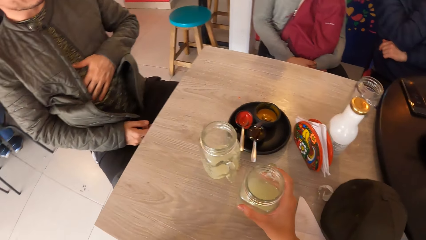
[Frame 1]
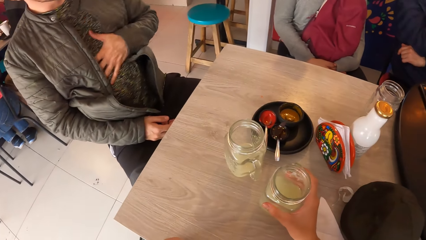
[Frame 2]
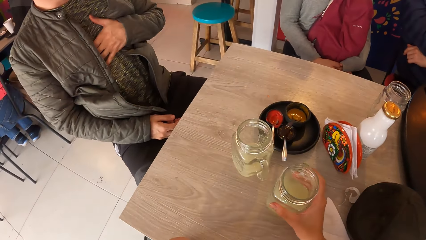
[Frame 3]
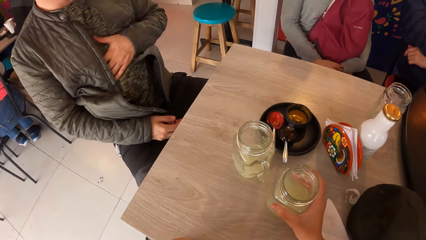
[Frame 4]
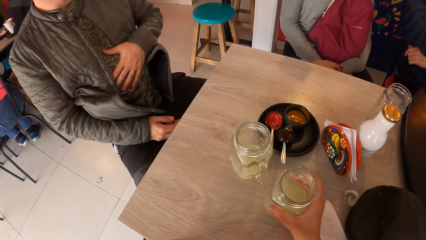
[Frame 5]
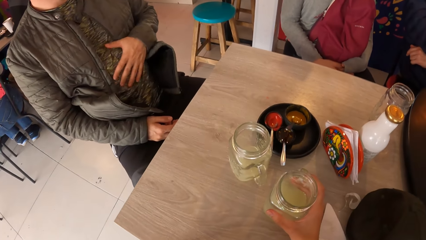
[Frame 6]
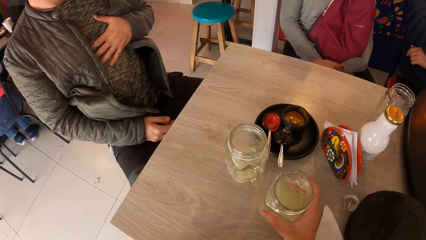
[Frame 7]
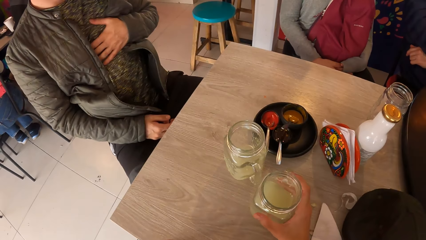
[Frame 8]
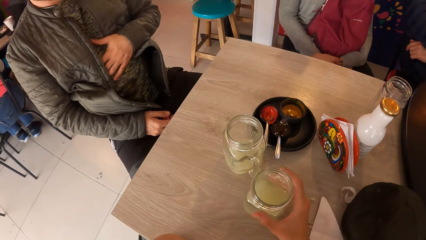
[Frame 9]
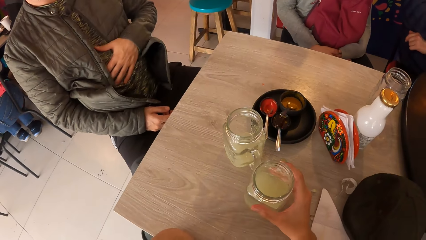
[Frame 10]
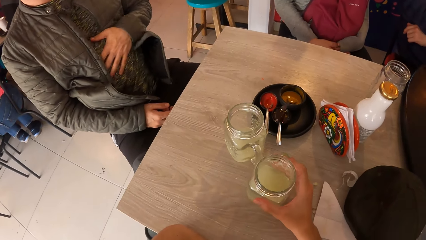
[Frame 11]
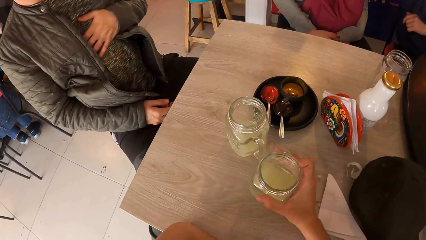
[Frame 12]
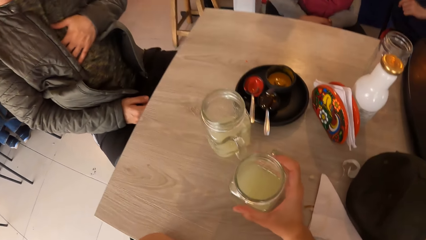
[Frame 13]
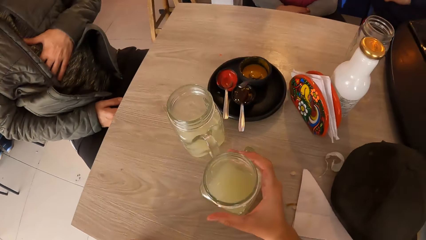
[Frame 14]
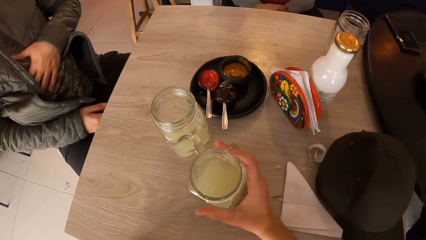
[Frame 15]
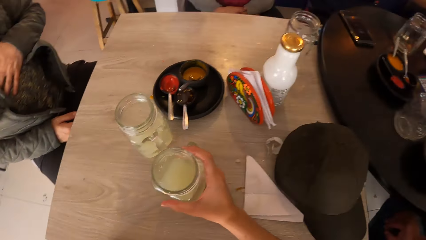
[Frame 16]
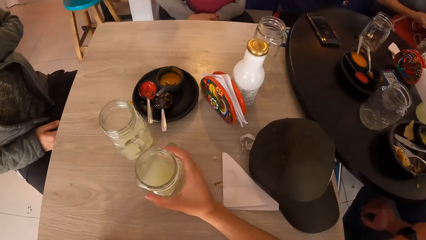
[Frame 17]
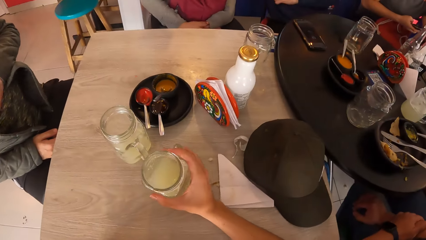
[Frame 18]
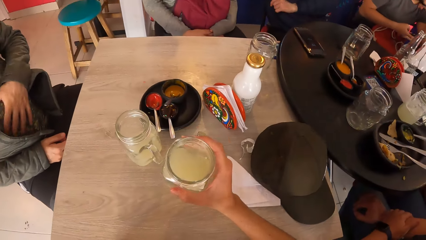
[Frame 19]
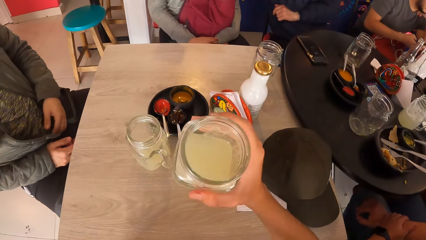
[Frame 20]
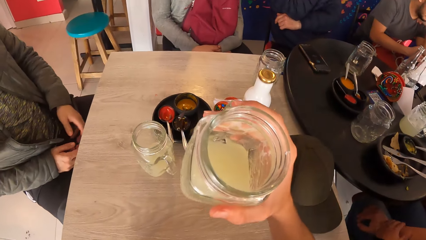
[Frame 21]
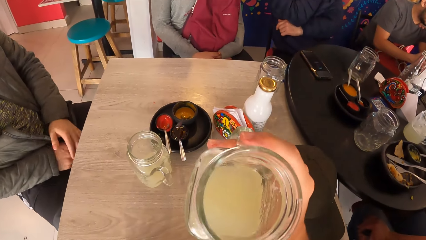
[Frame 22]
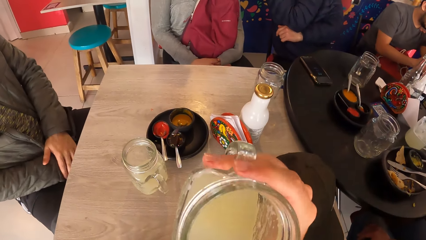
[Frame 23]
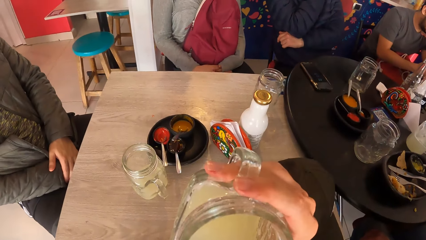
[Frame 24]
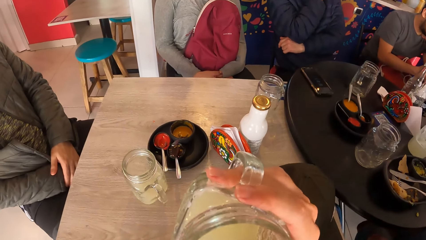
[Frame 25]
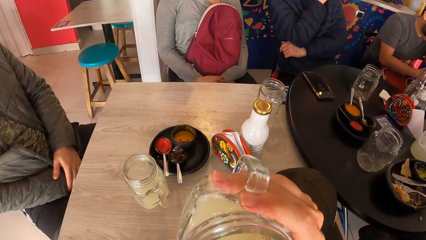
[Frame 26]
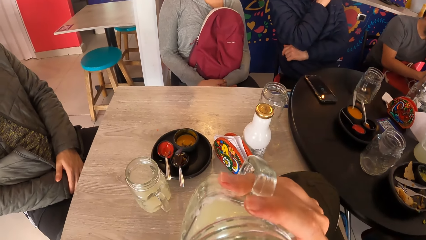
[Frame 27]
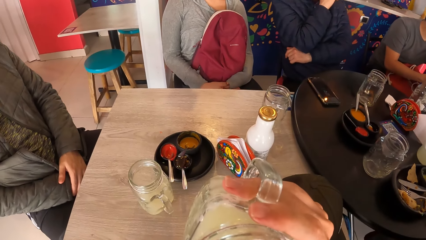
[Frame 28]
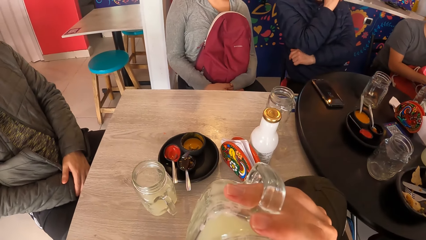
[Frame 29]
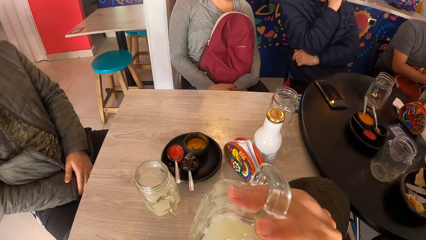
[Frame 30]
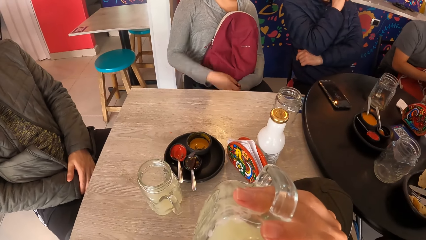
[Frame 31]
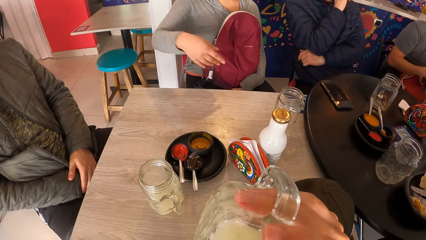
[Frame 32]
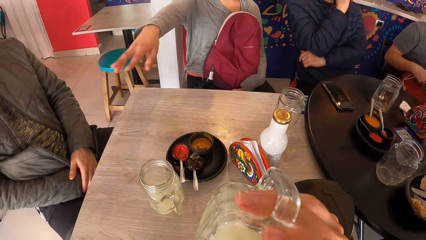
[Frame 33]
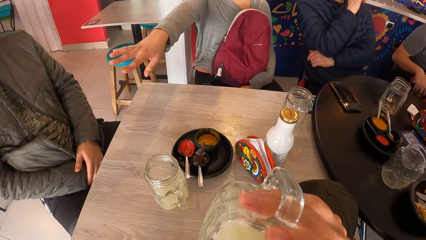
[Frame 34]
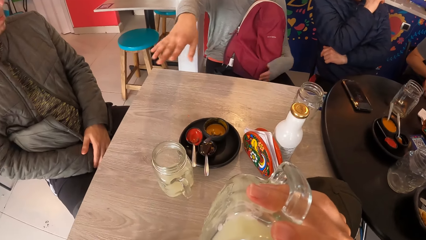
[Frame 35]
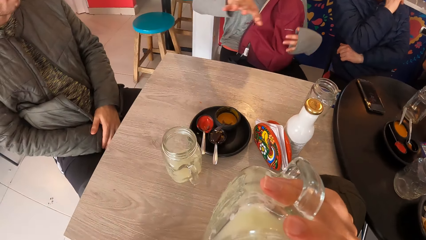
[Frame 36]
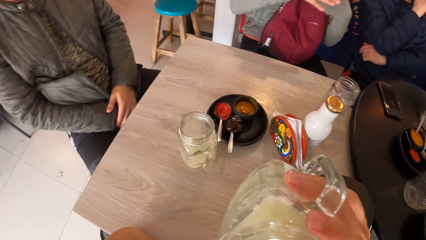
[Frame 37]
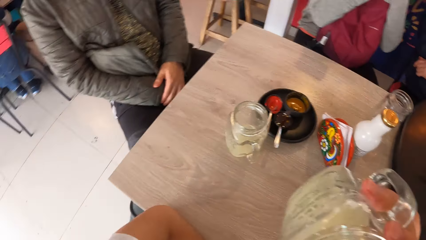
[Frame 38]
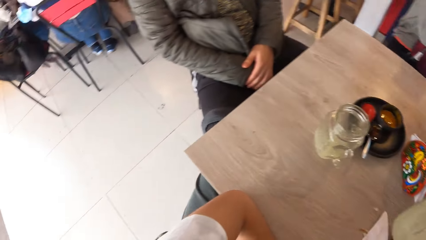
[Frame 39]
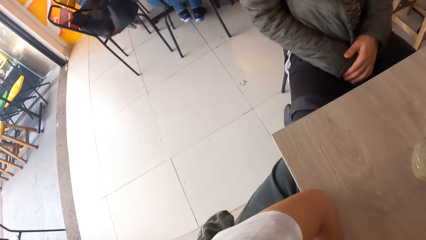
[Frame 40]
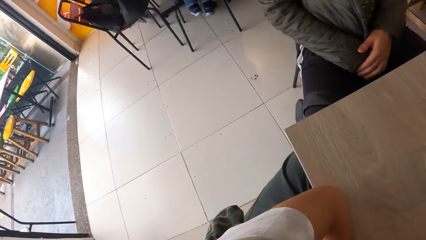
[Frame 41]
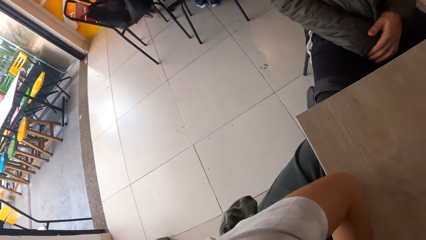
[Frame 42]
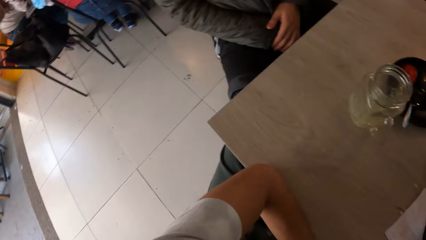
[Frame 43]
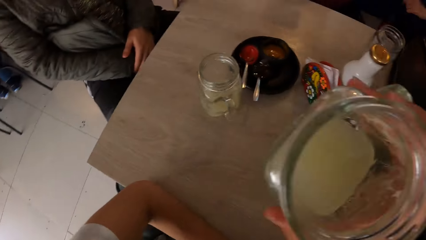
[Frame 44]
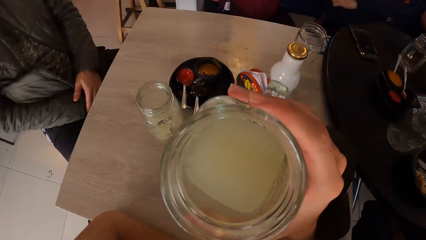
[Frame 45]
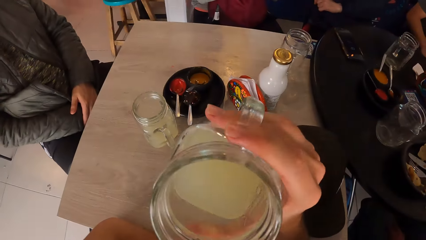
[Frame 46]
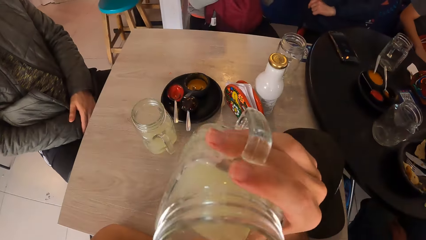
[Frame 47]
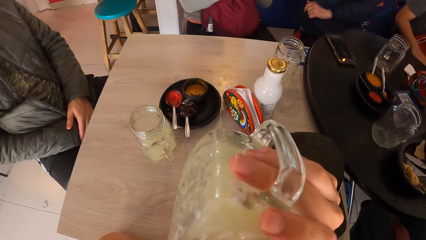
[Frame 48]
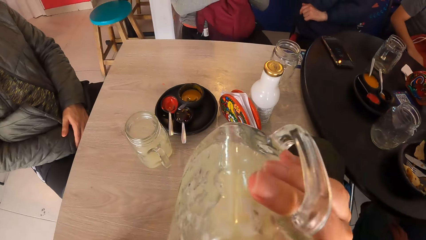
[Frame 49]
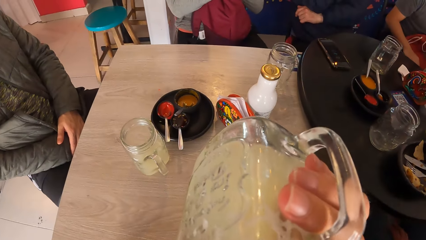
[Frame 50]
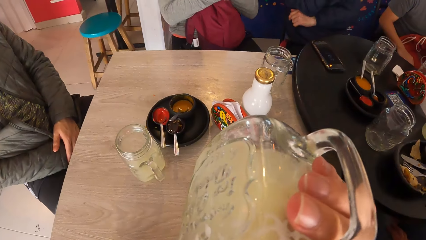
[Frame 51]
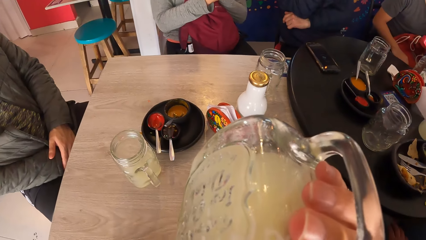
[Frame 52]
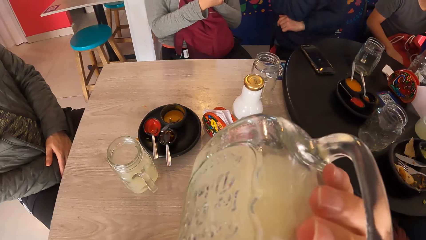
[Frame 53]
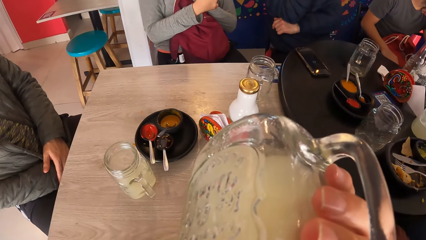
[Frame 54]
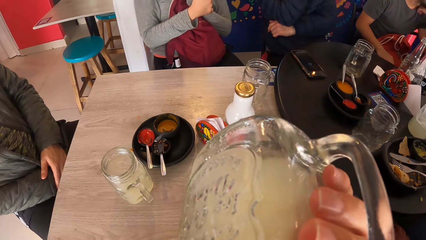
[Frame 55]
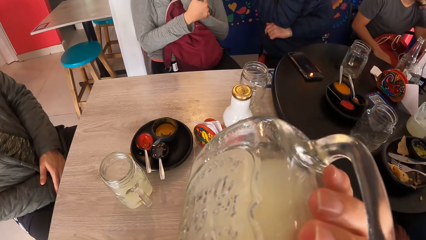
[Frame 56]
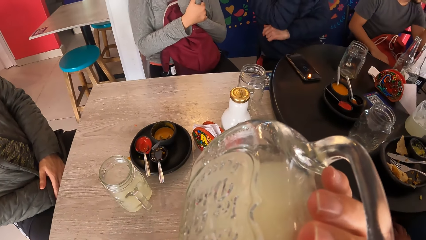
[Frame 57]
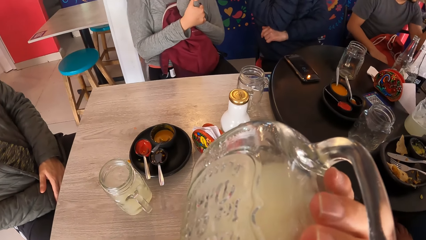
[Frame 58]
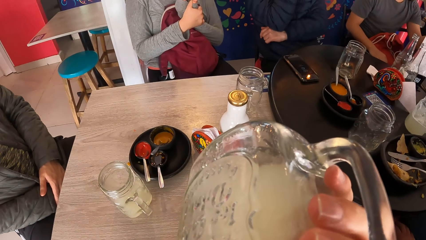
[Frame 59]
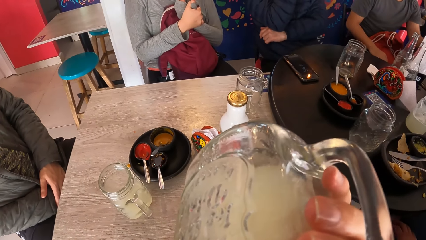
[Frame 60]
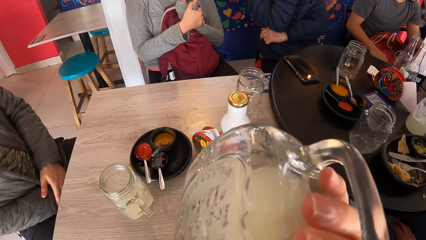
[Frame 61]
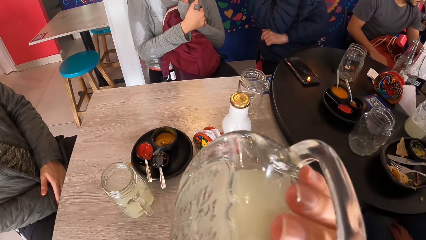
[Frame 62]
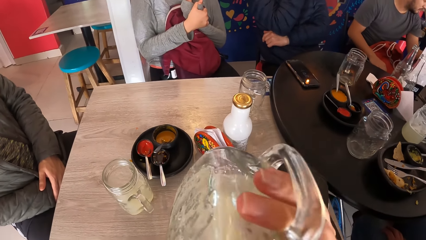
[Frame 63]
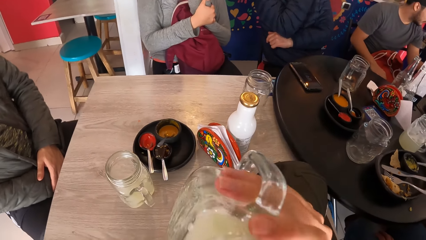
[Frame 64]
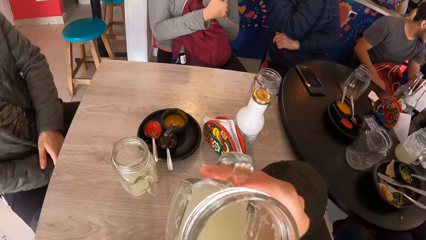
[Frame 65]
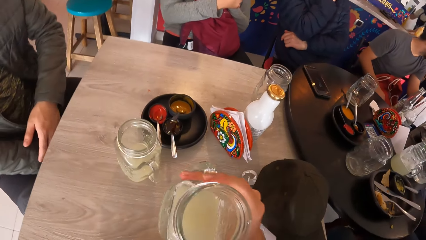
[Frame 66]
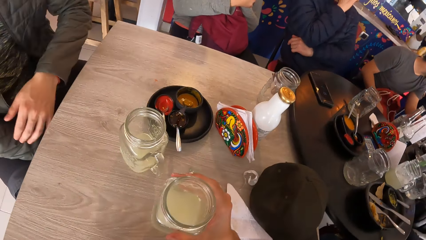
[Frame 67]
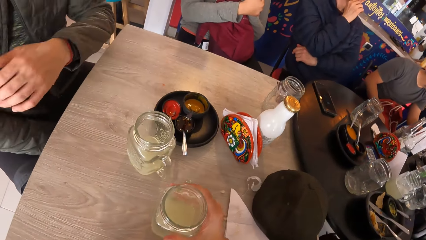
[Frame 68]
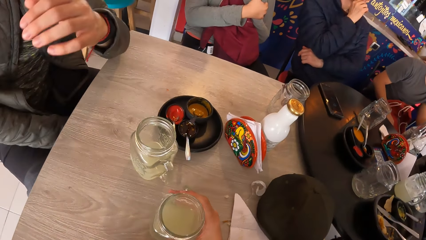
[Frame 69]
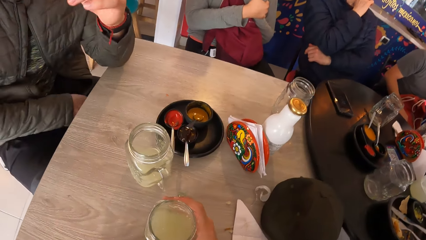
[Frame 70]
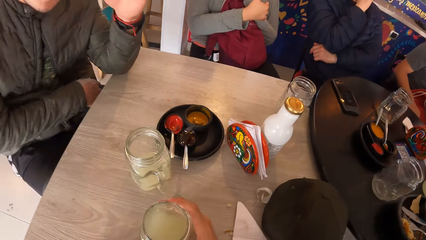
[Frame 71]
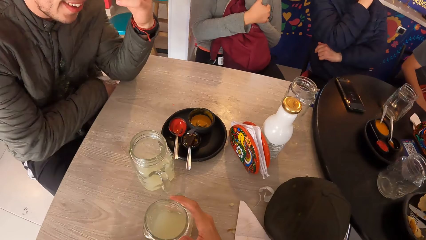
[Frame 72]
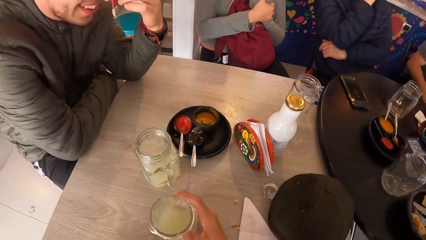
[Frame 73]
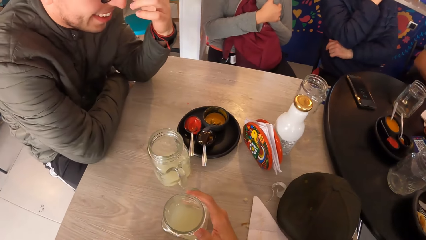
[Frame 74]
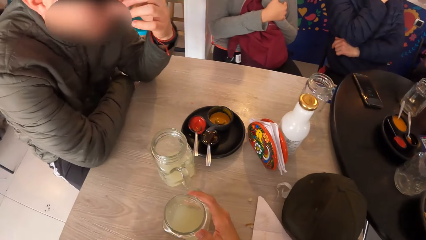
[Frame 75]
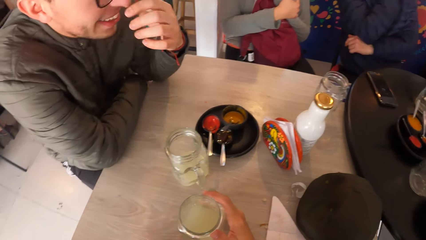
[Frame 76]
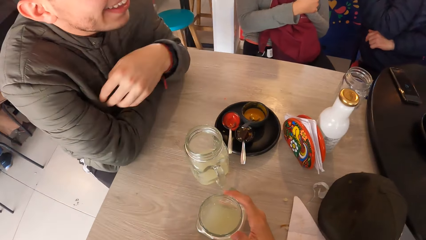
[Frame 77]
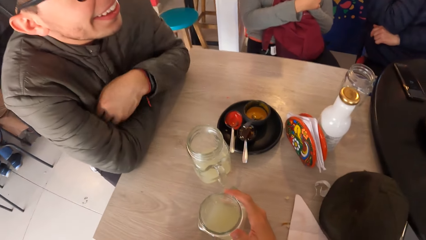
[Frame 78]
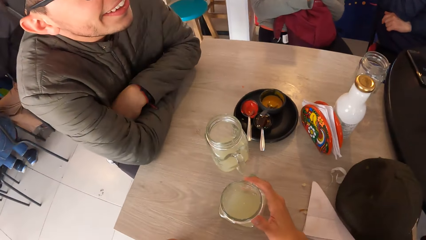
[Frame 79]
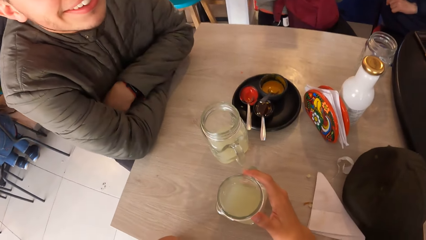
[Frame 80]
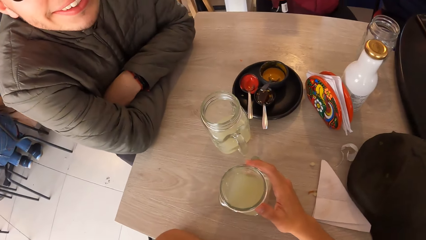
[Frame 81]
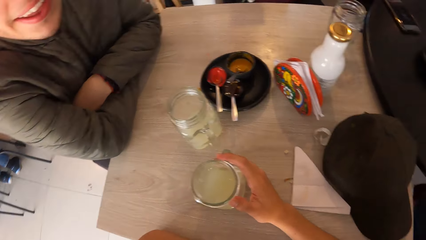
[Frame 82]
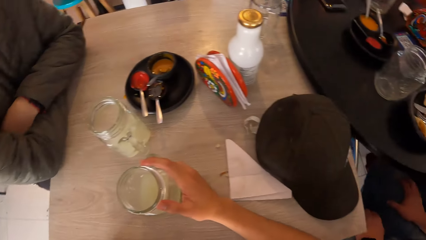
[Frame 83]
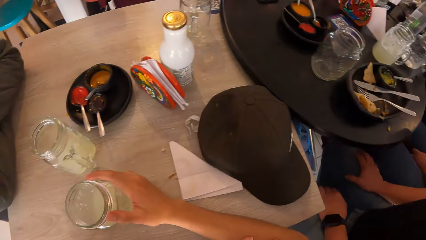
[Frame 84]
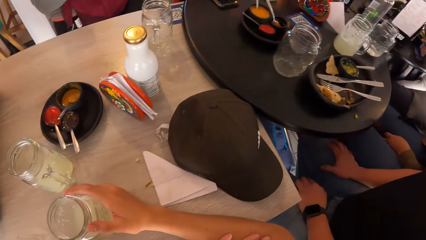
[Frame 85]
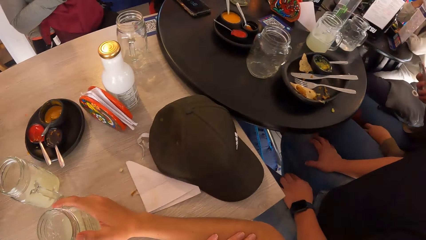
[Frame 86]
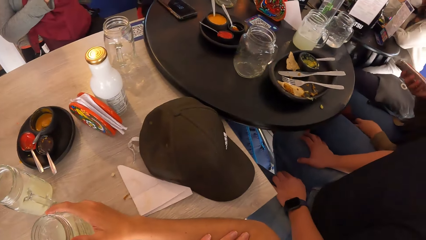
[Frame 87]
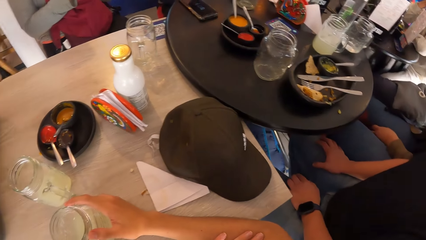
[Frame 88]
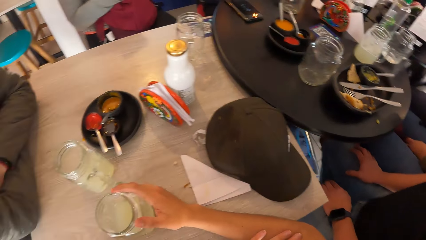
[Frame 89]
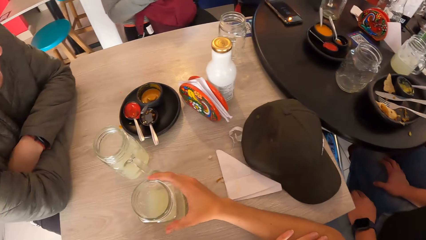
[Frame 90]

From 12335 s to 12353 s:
The camera wearer holds the cup of lemonade on the table with his right hand. He moves the cup of lemonade on the table with his right hand. He lifts the cup of lemonade from the table with his right hand. He drinks from the cup of lemonade in his right hand. The man holds hands together. The woman stretches her right hand. A person converses with the man. The camera wearer stares around. He drinks something. He places the cup of lemonade on the table with his right hand. The man converses with the camera wearer. The man touches the specs.
